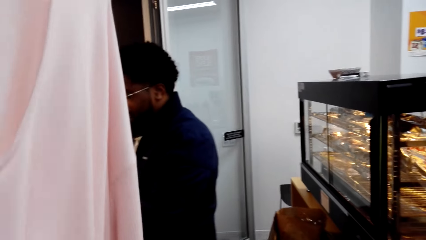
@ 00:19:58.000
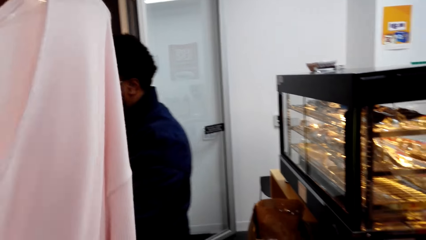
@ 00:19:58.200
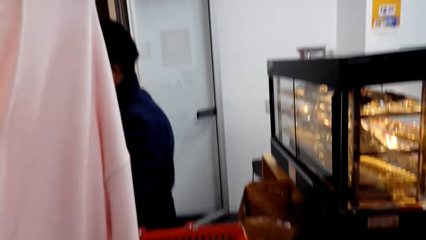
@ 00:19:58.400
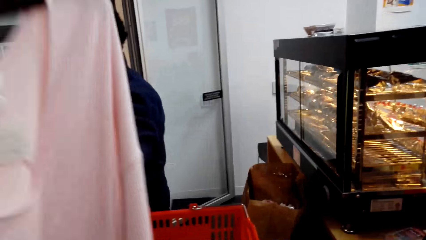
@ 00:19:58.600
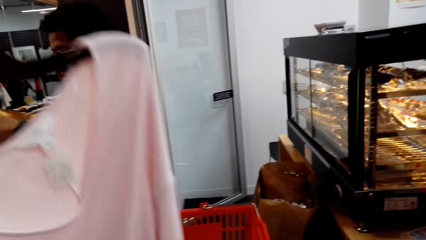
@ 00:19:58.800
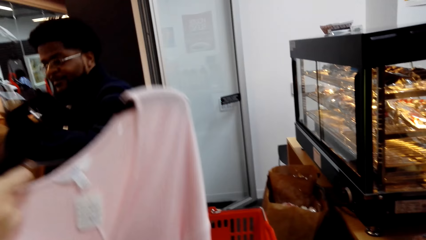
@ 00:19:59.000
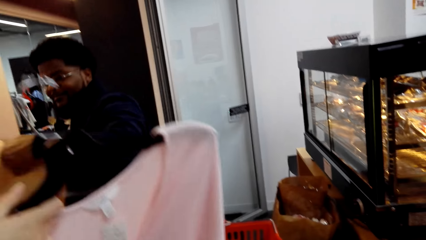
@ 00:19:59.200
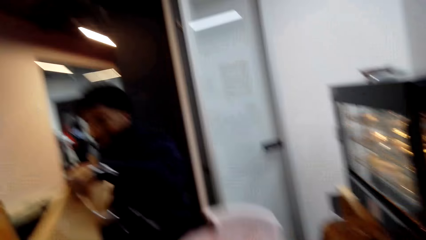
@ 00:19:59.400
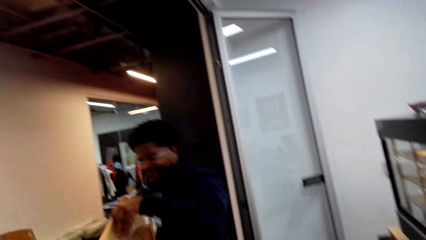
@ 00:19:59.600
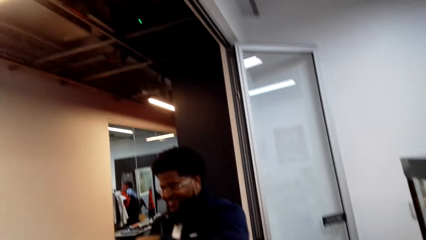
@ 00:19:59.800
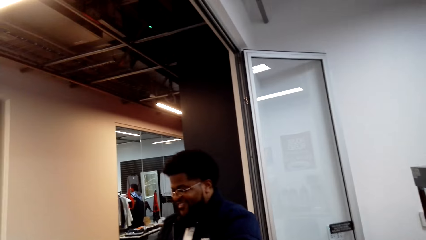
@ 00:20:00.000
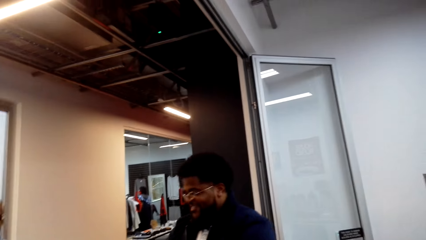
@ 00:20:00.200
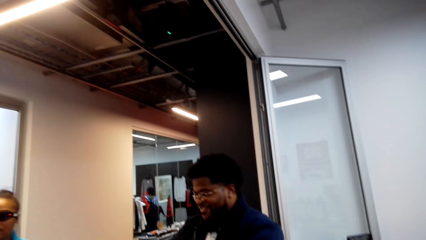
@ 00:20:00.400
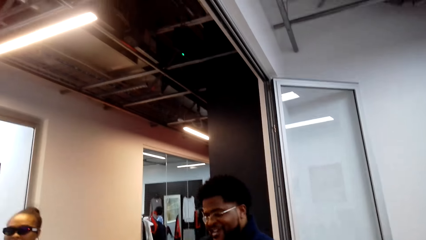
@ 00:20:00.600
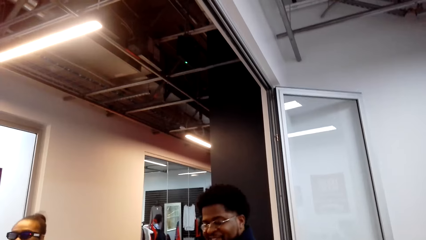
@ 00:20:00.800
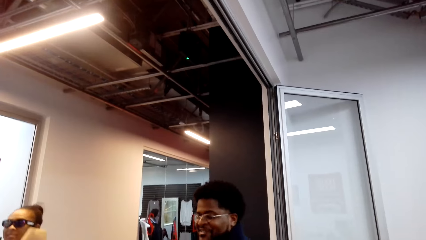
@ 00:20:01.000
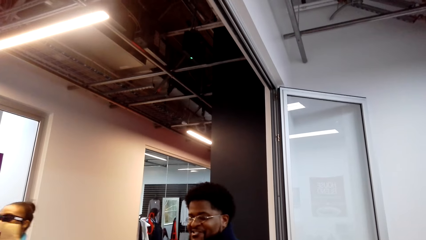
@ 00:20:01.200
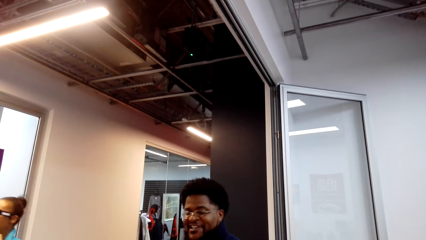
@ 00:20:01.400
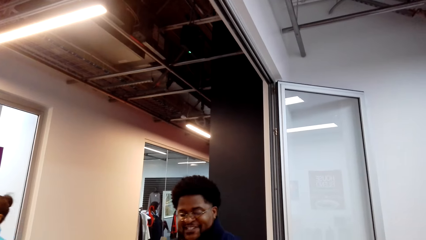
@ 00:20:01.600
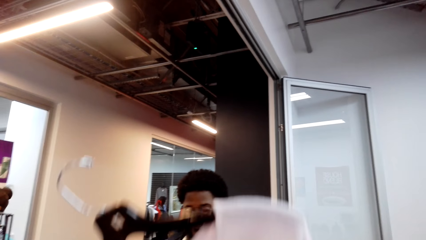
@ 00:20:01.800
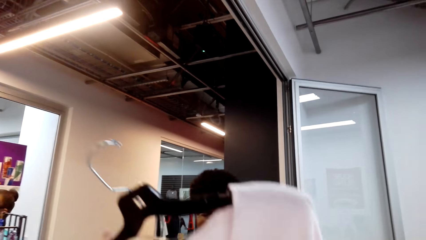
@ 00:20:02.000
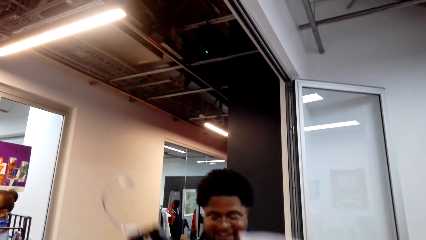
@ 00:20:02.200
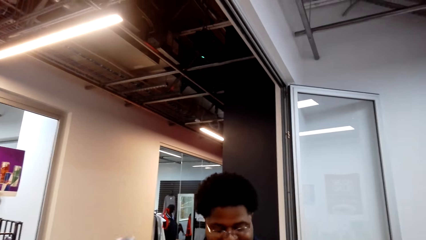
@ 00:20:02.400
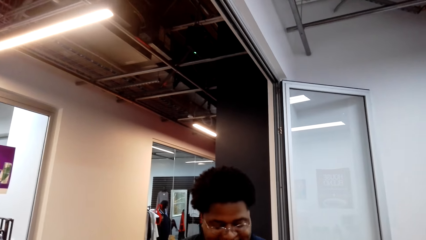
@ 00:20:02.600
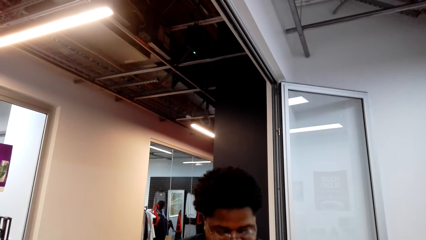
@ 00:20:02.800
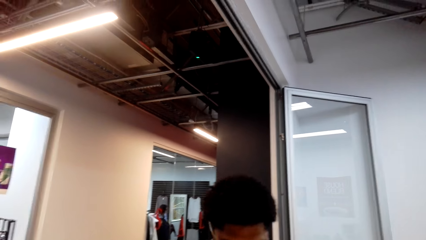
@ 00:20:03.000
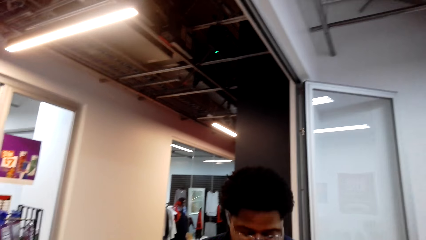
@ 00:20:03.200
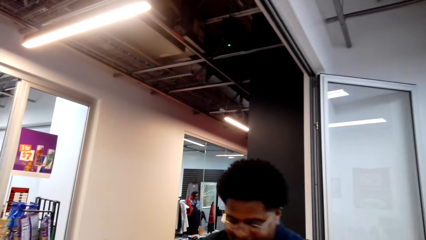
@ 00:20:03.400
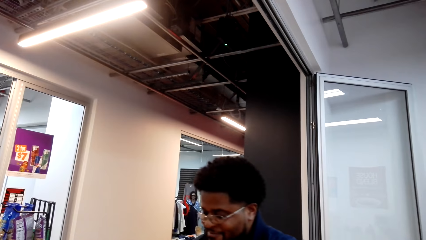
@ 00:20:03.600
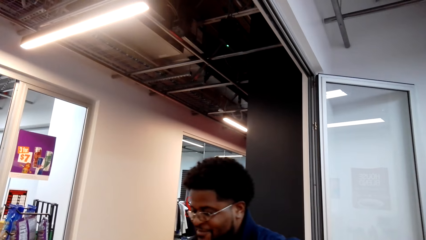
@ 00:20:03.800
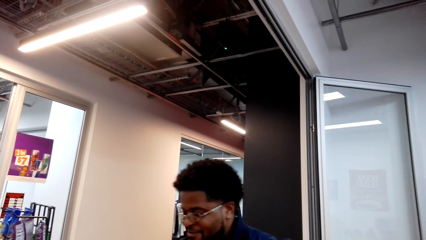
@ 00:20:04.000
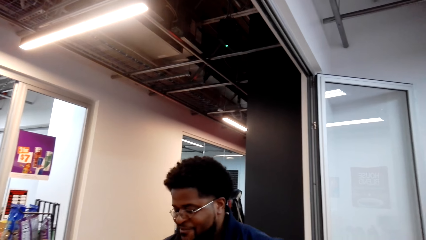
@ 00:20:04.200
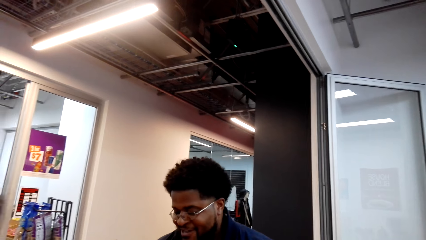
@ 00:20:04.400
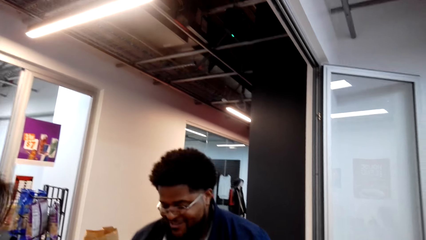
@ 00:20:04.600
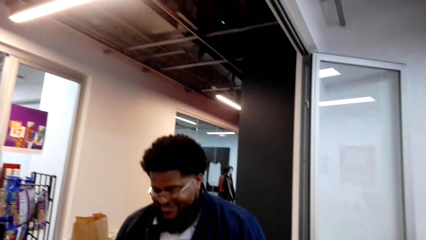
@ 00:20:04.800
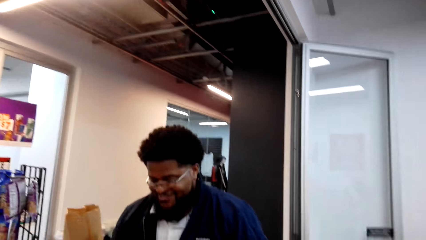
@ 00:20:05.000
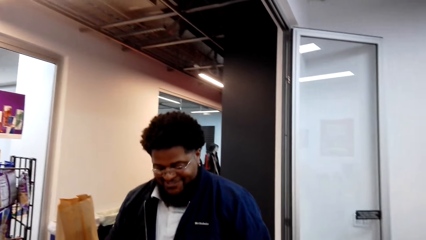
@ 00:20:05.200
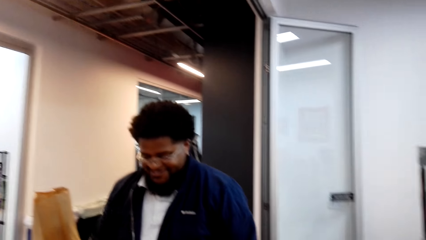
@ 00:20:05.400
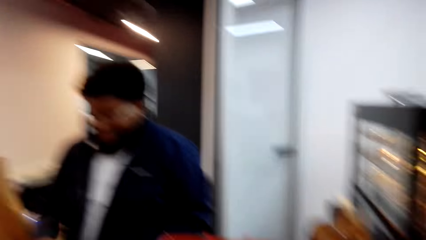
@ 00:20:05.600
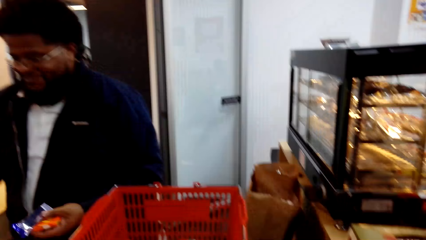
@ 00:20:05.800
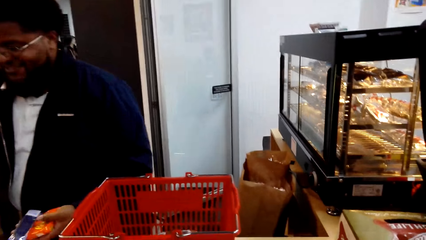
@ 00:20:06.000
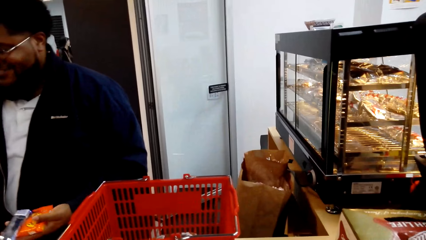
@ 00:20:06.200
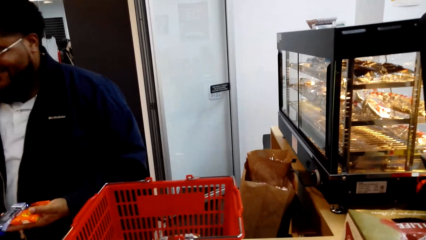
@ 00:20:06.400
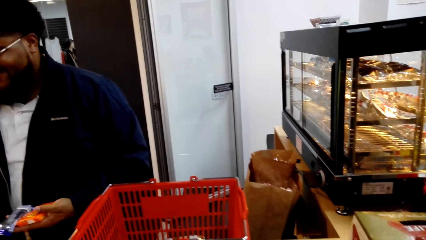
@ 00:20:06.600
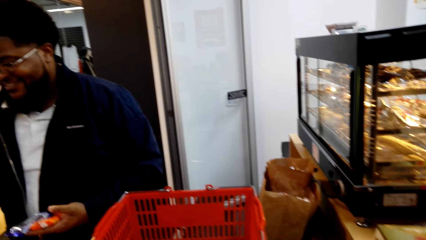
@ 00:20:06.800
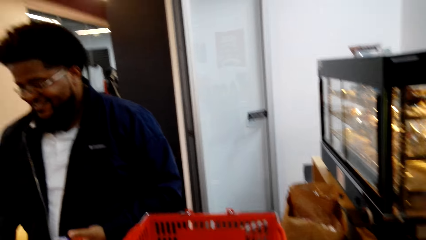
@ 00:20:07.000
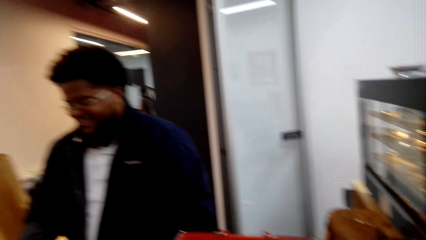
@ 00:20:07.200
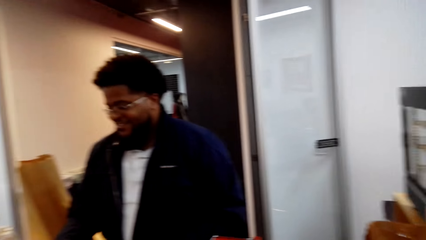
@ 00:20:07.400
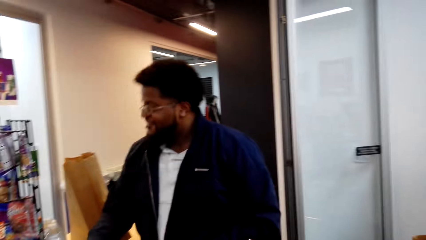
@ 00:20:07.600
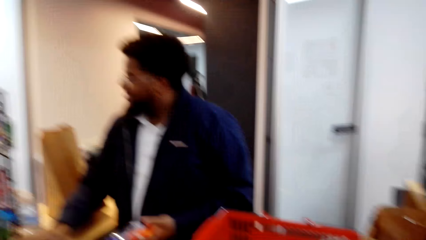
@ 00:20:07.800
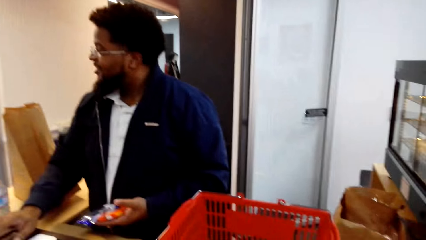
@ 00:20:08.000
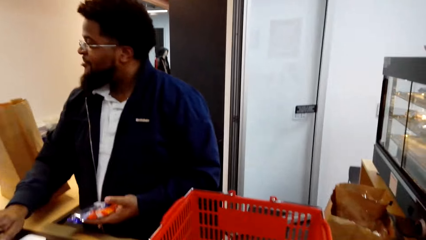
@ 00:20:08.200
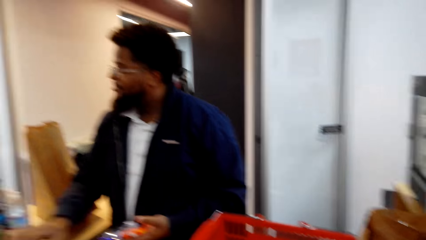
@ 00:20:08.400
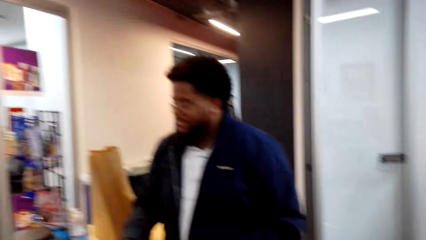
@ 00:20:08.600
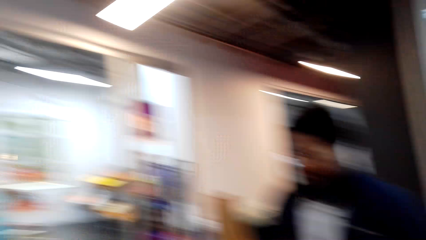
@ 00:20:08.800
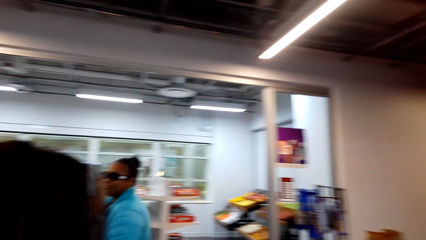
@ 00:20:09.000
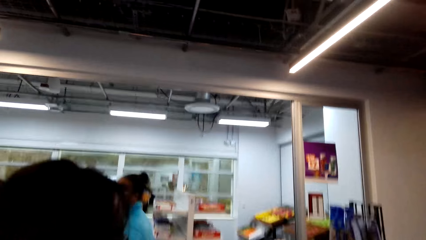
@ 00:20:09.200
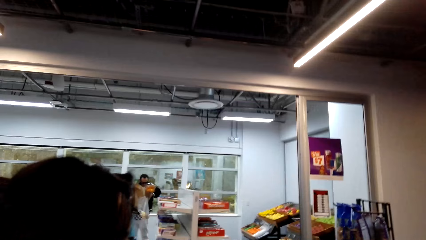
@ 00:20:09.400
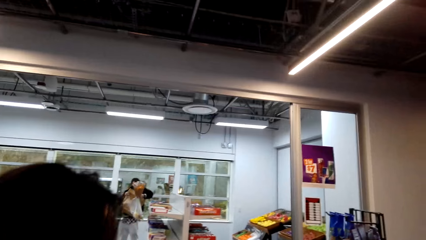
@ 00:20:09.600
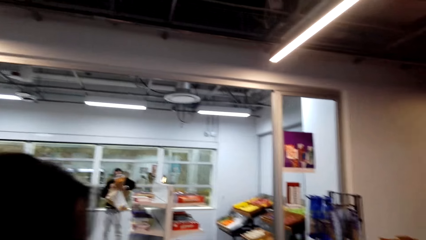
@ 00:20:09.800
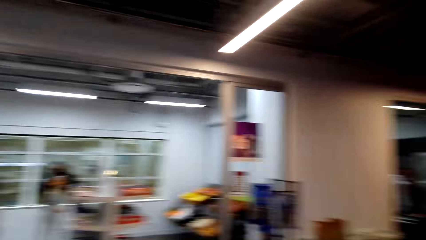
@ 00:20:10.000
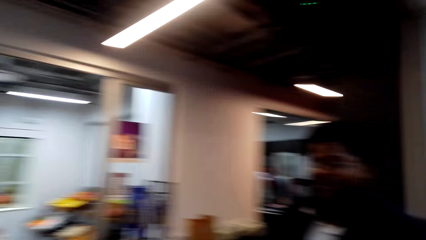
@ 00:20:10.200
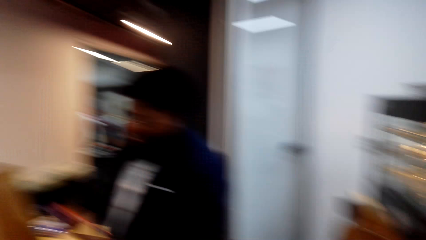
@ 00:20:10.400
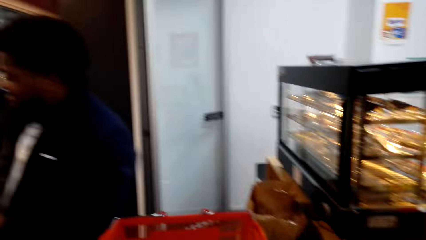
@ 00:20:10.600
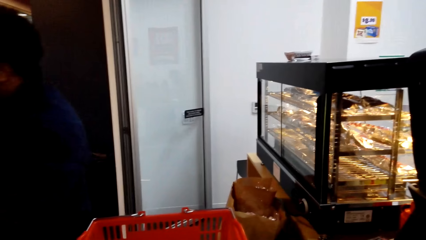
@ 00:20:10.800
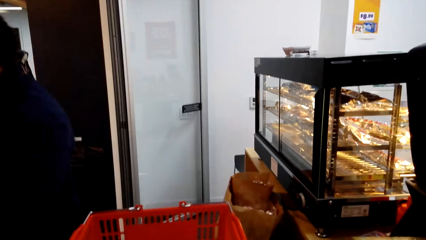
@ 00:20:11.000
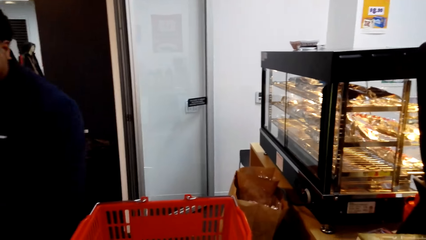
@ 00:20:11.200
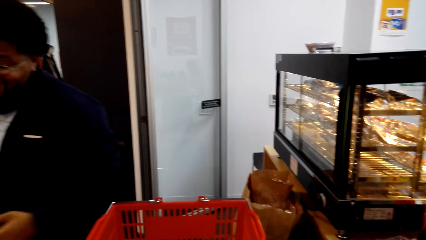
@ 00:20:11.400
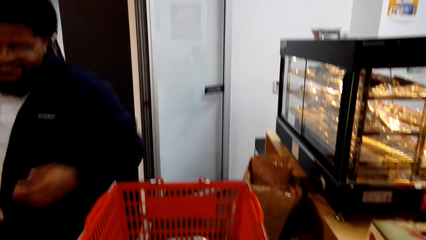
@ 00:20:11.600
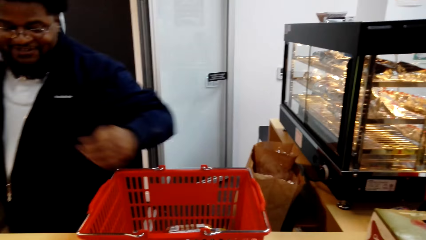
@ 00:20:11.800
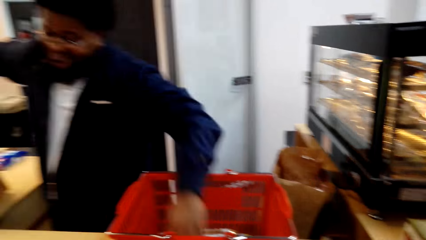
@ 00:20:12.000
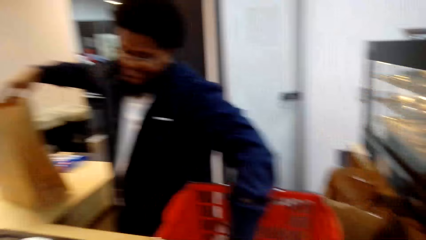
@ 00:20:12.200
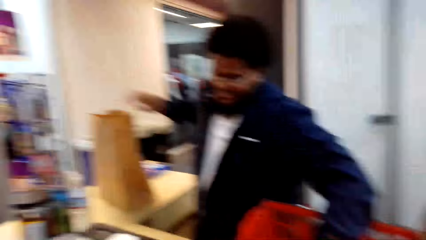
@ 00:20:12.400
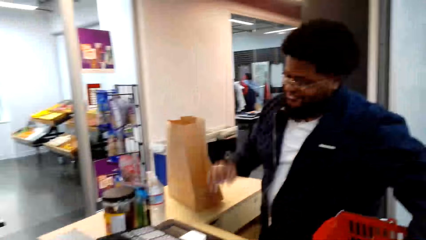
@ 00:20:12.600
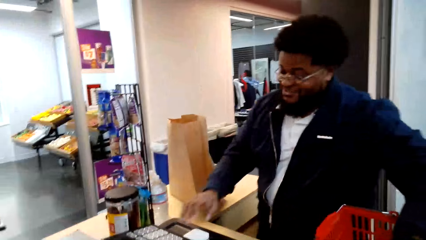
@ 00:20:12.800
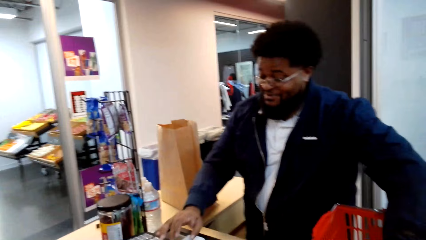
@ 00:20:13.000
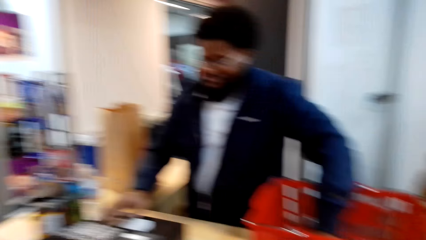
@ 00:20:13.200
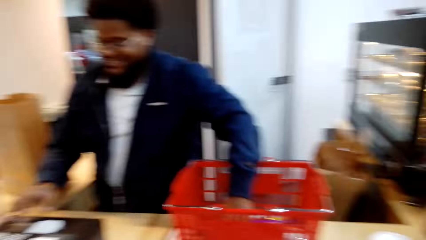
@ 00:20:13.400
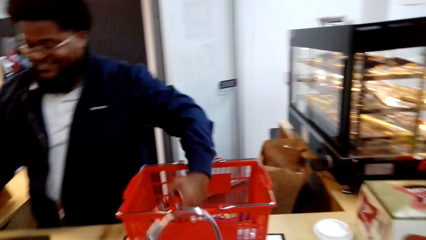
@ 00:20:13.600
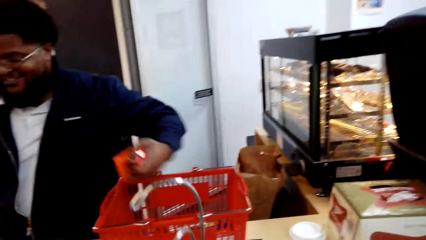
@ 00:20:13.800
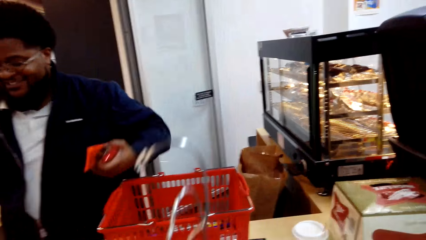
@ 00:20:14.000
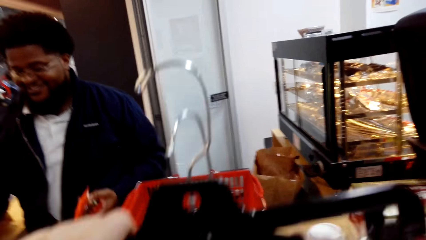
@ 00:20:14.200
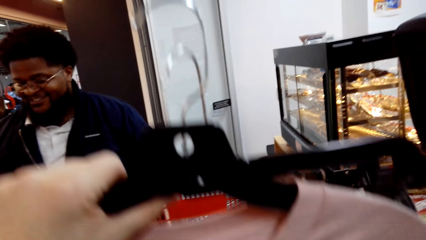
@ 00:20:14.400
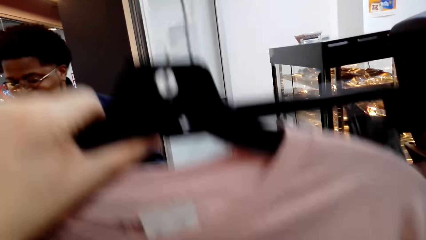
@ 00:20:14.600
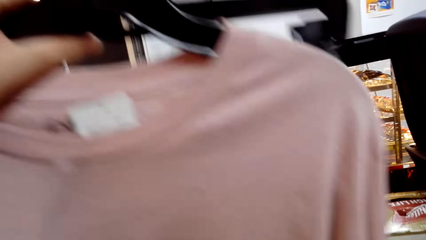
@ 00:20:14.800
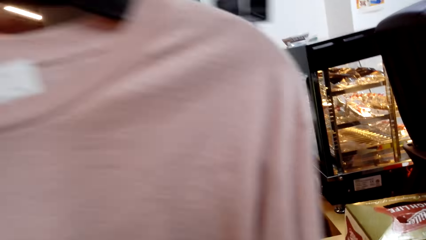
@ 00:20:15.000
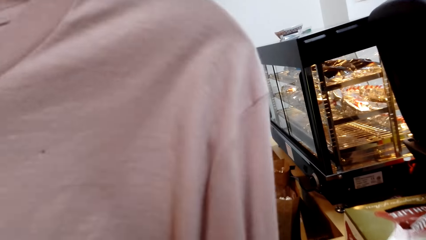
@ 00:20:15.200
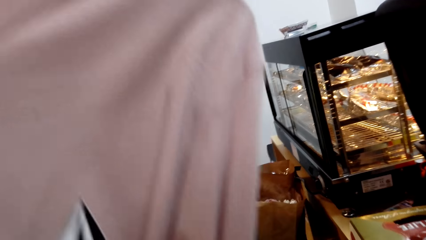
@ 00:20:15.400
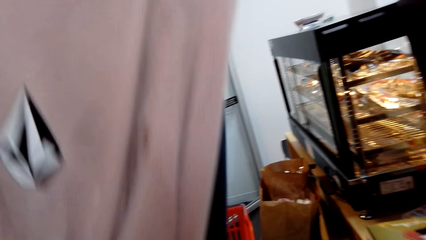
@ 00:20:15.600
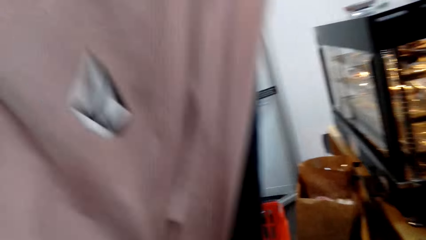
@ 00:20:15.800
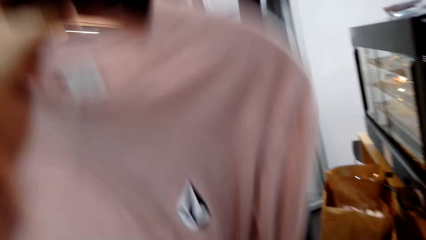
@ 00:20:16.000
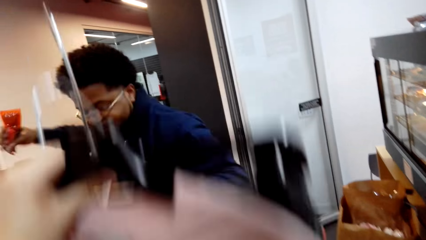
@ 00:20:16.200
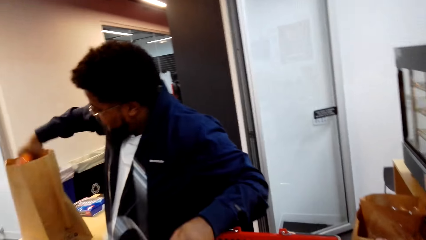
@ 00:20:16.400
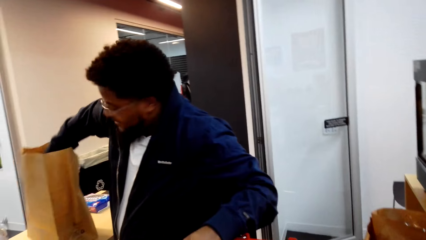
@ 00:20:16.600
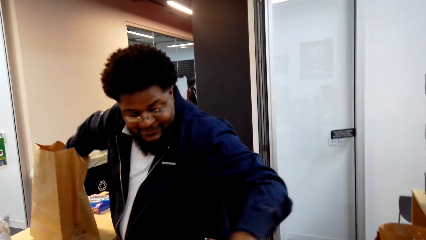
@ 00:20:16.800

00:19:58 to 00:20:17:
The camera wearer interacts with a man. They look around. The man takes a packet of snack from the courier. The man puts something to the basket. The man operates the counter machine. The camera wearer lifts up the cloth on a hanger.
